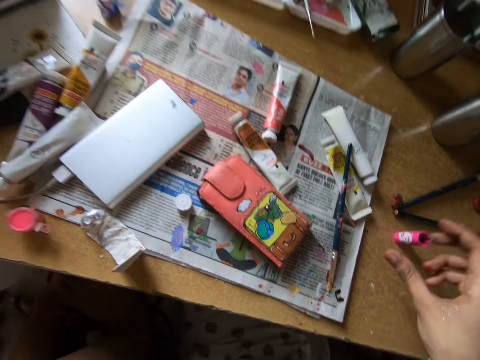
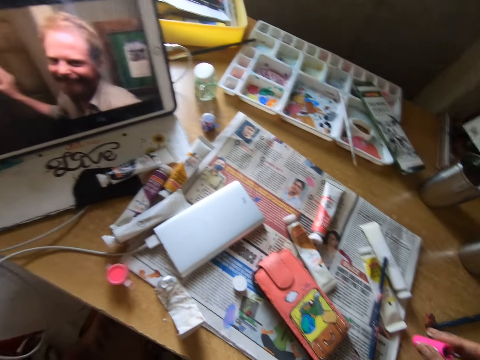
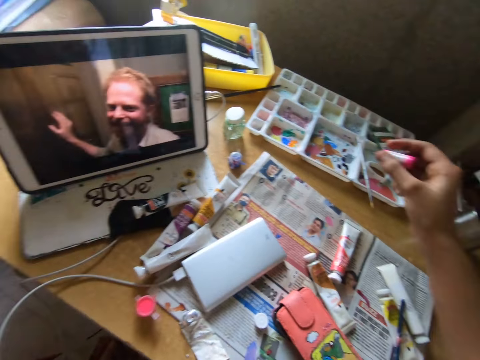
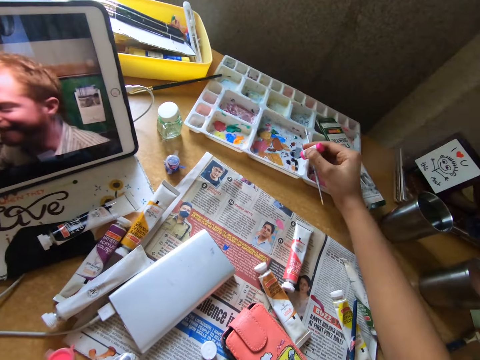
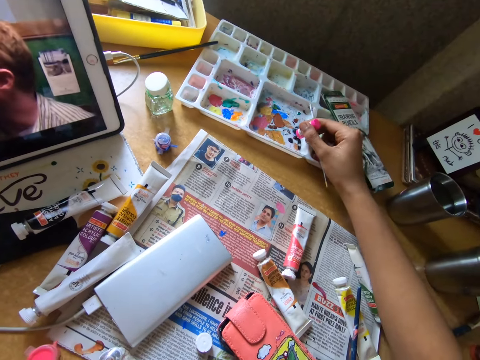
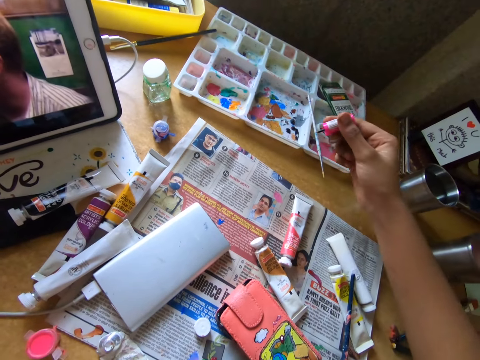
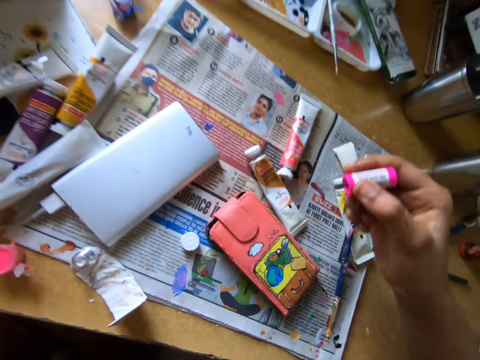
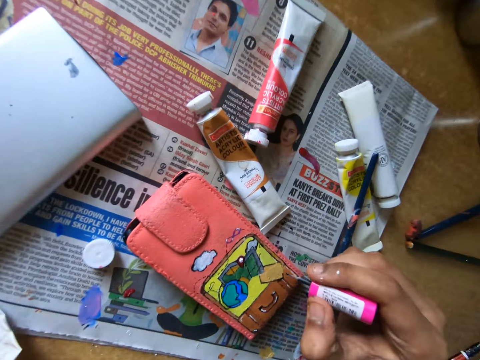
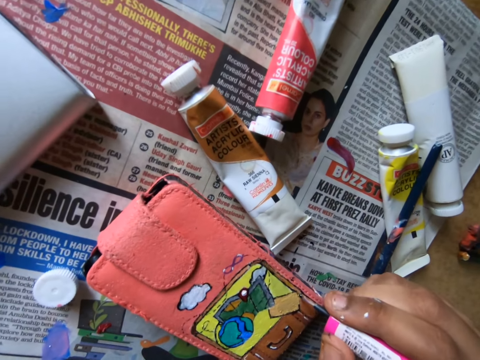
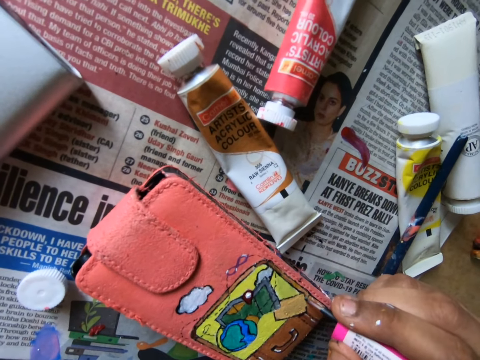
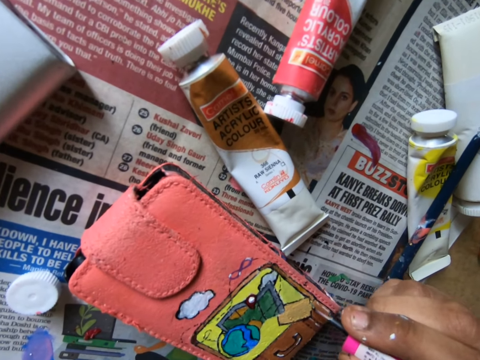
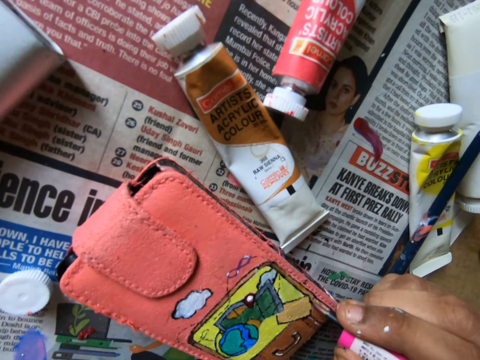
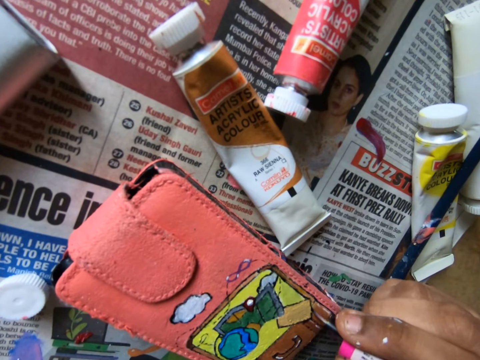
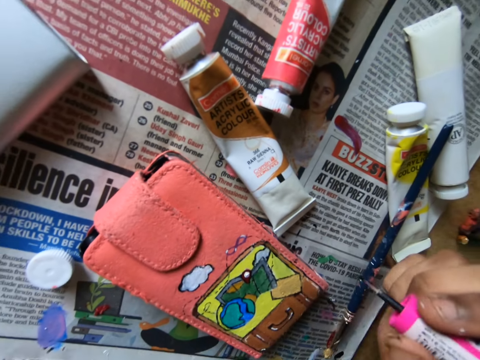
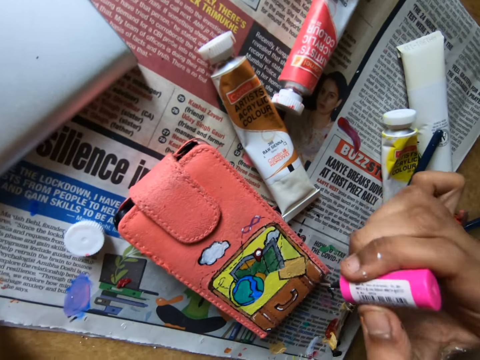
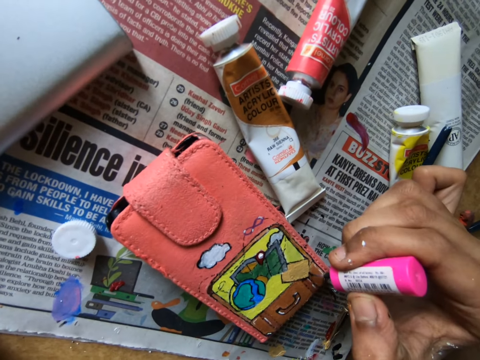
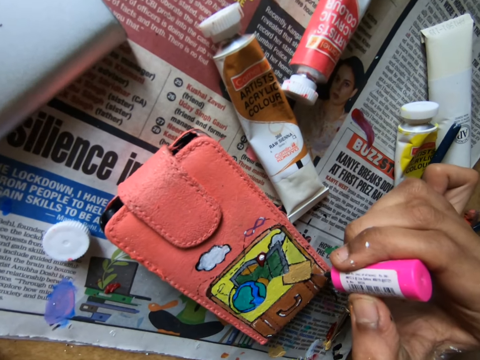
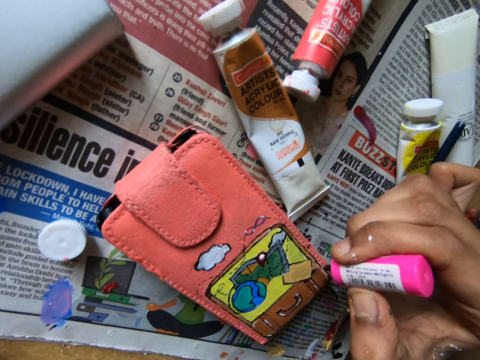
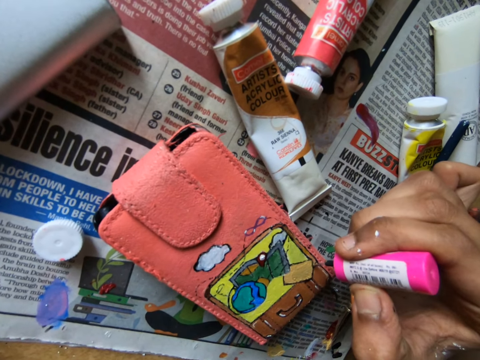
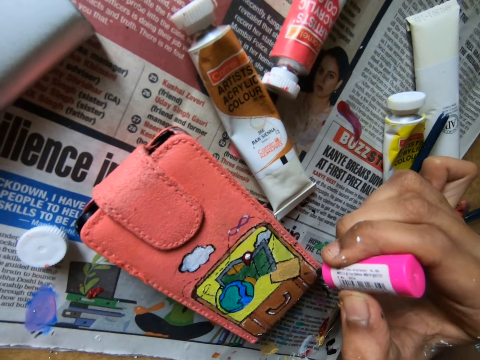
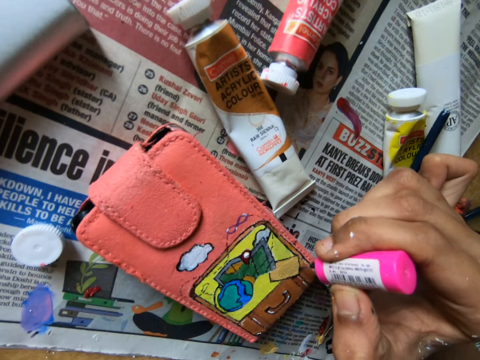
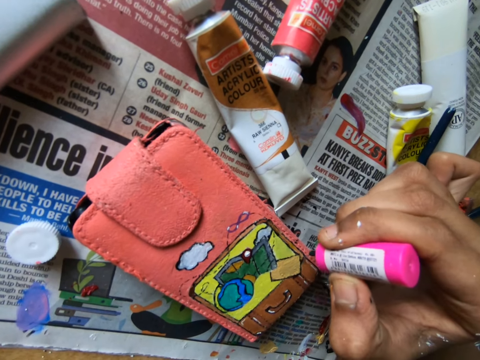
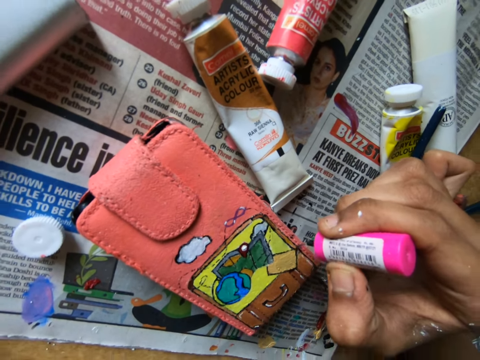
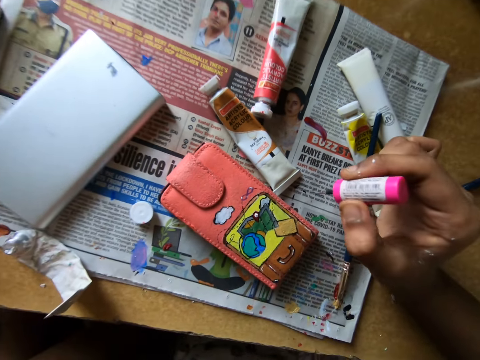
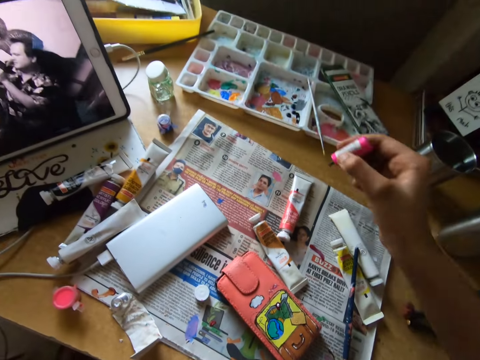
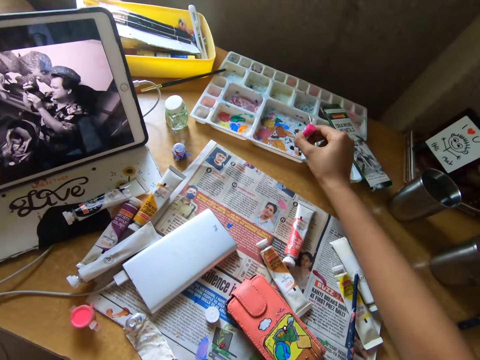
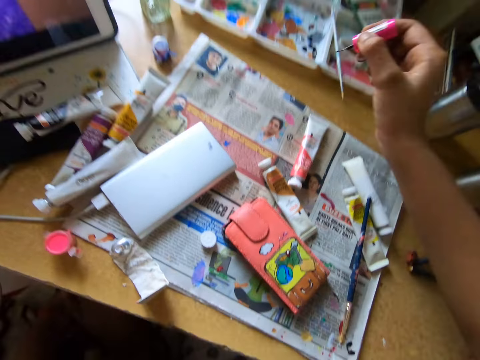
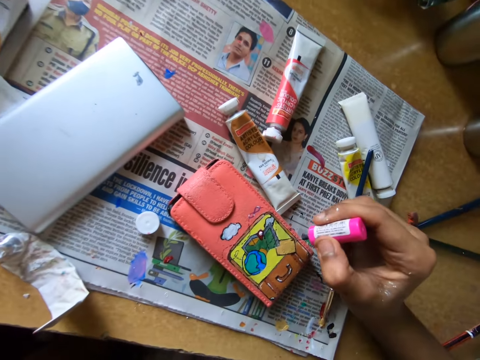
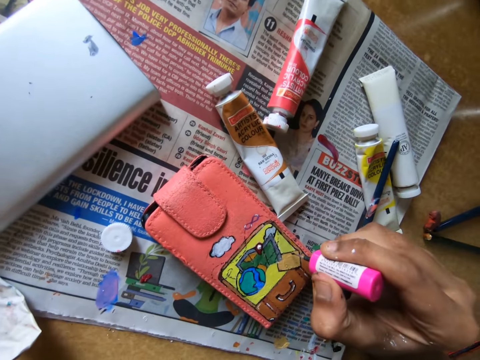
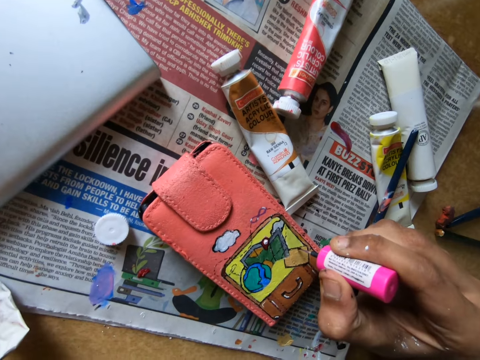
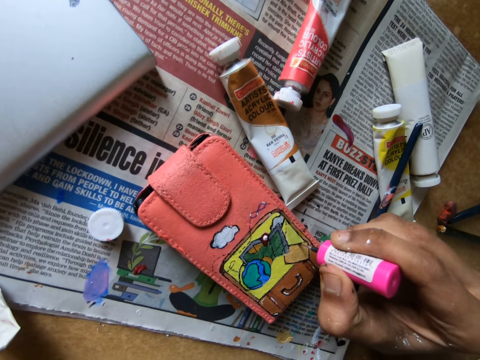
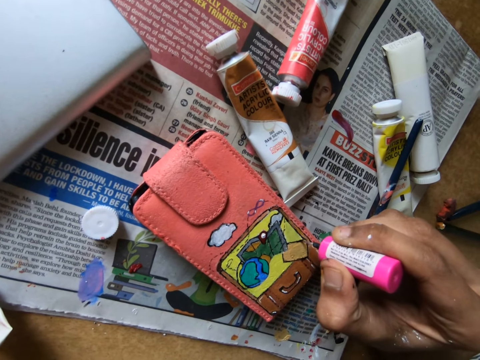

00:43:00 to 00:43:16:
The camera wearer puts a pencil brush on top of a newspaper. They look at a tablet on the table. They look around. They rub a paint marker on a paint tray. They apply paint on a wallet with the paint marker. They rub the paint marker on the paint tray. They put a painting brush. They apply paint on the wallet with the paint marker.

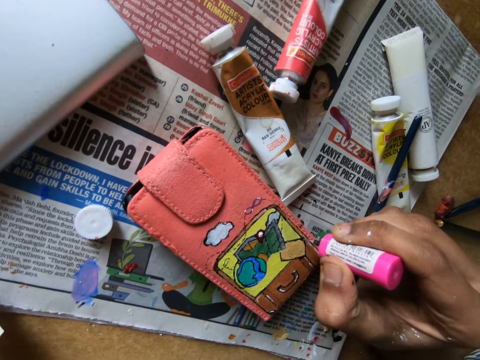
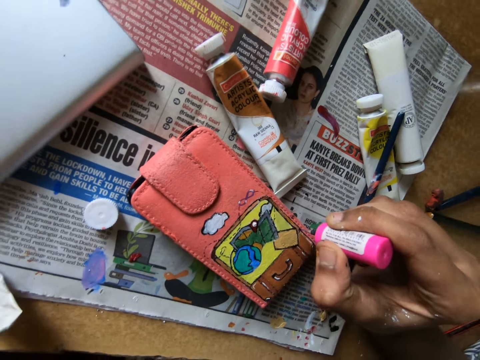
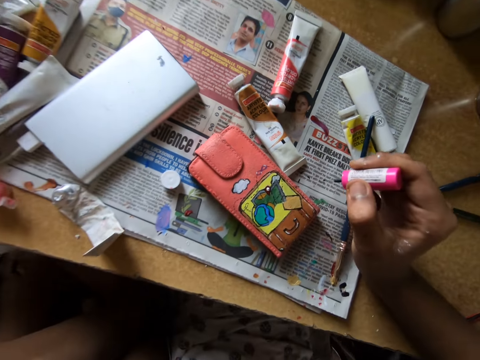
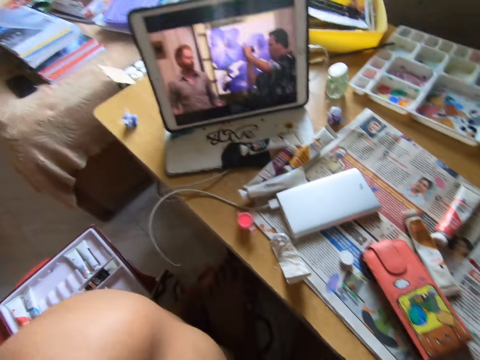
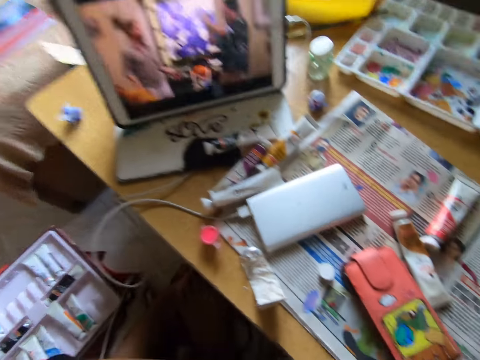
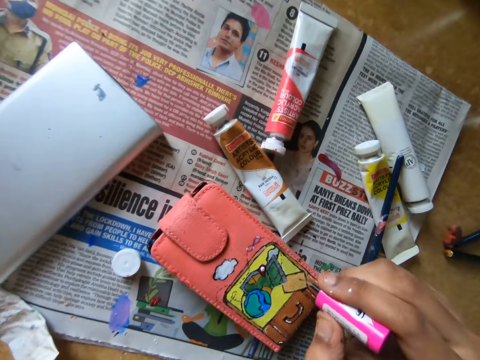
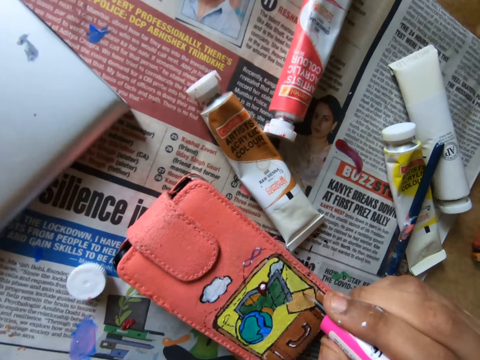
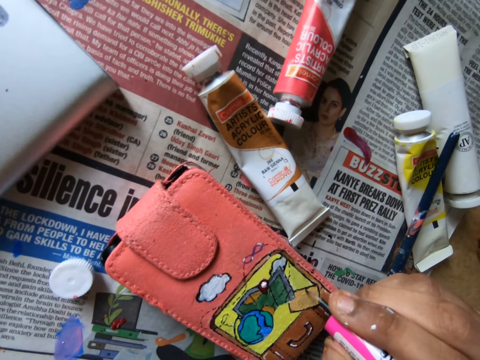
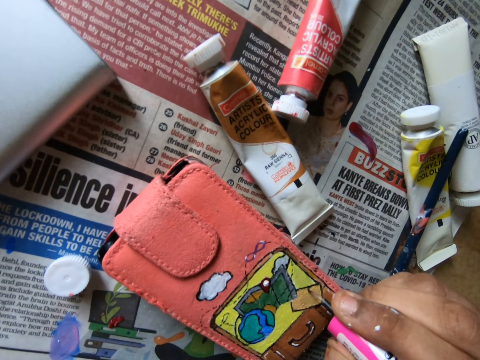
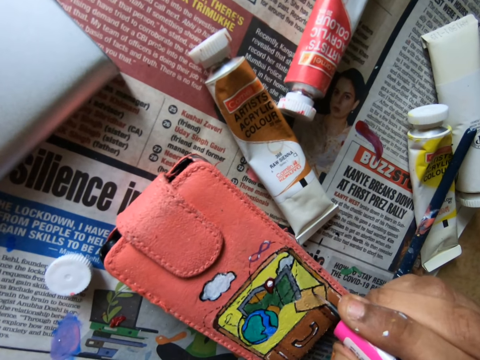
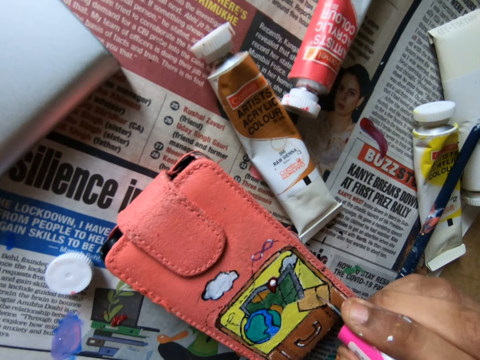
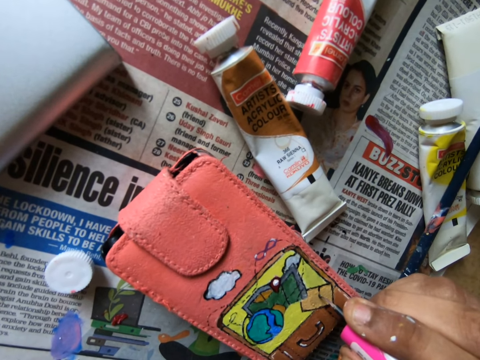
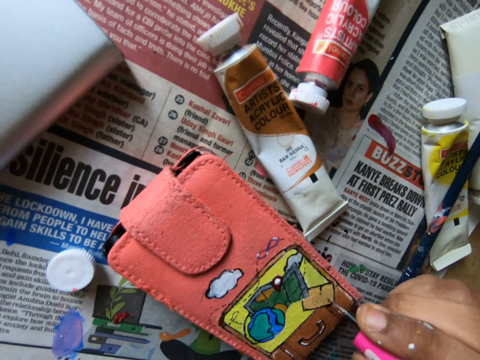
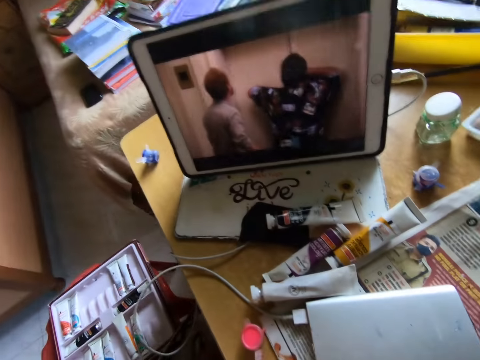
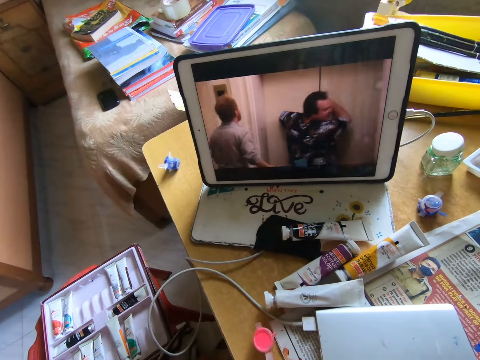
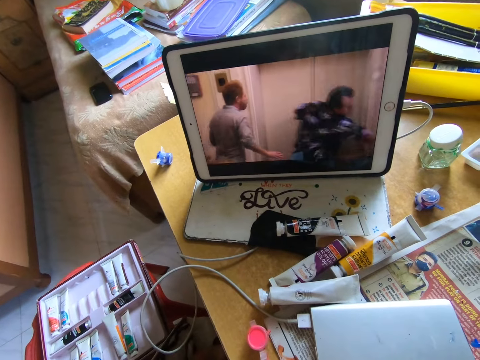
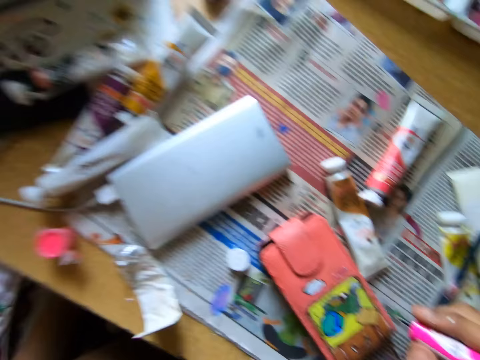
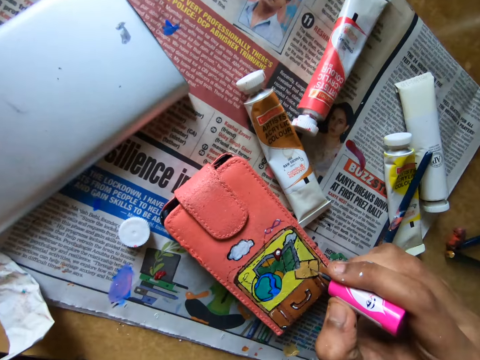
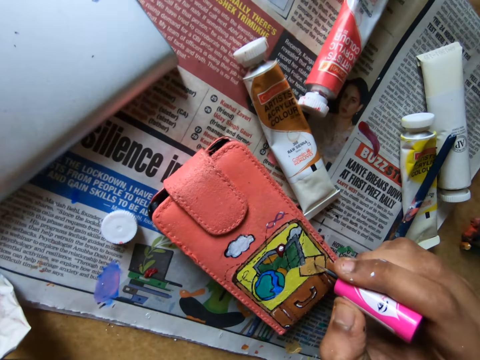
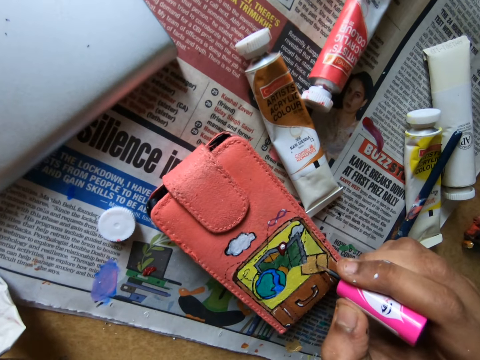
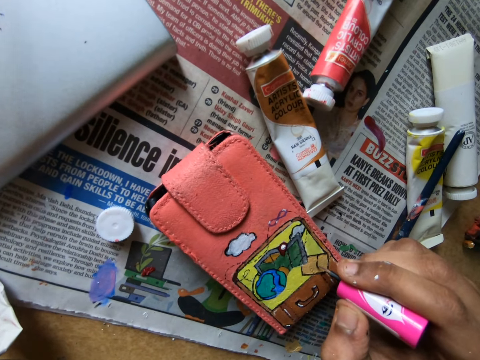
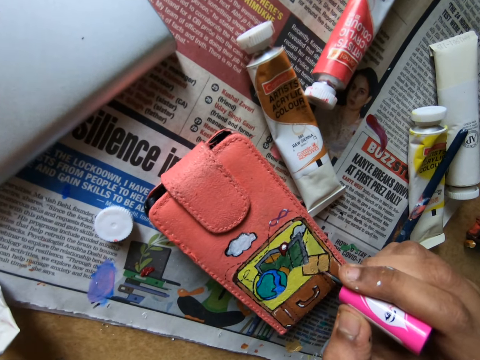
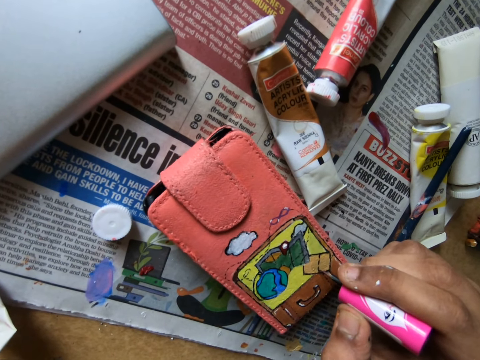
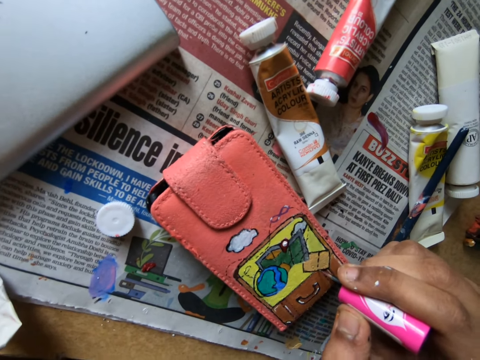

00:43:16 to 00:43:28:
The camera wearer looks at a tablet on the table. They look around. They apply paint on a wallet with a paint marker. They look at the tablet on the table. They look around. They apply paint on the wallet with the paint marker.
